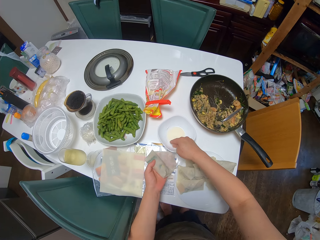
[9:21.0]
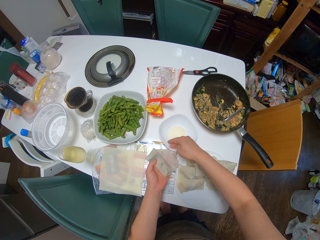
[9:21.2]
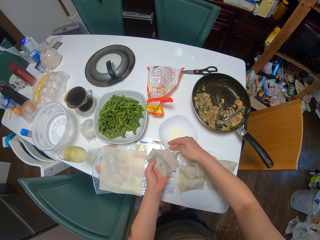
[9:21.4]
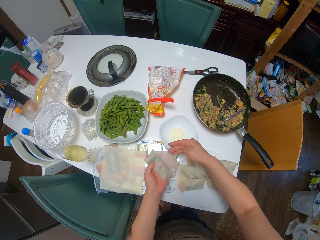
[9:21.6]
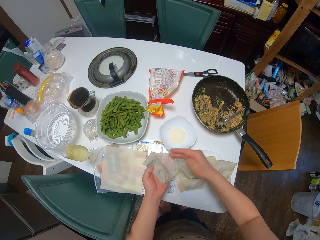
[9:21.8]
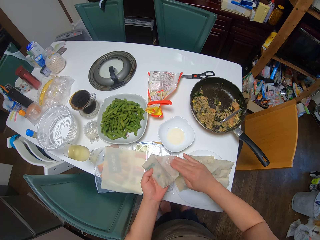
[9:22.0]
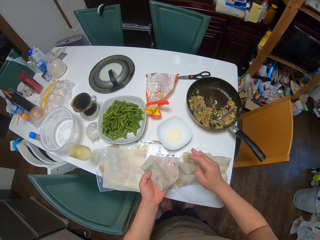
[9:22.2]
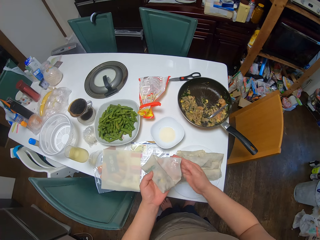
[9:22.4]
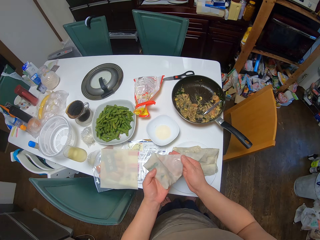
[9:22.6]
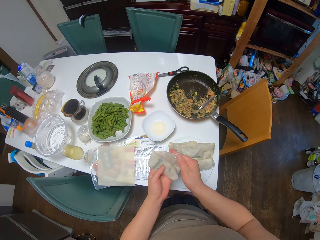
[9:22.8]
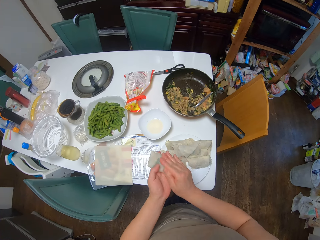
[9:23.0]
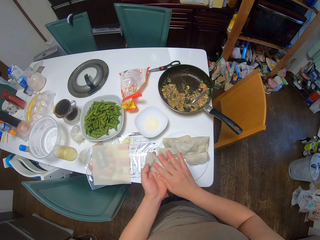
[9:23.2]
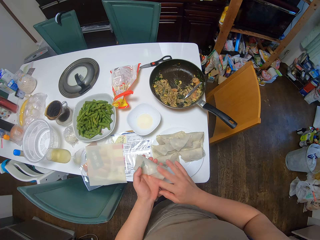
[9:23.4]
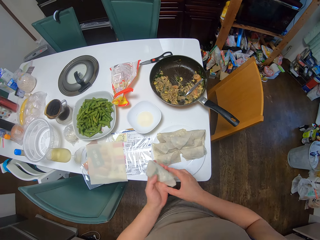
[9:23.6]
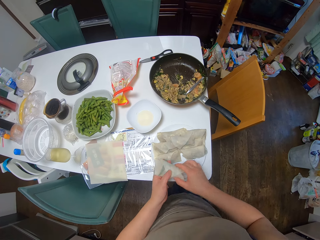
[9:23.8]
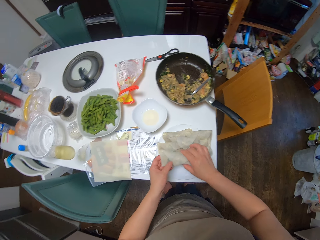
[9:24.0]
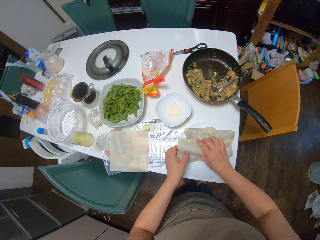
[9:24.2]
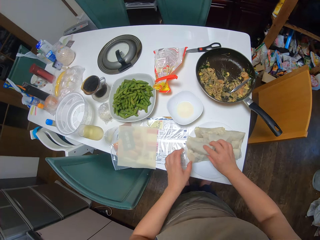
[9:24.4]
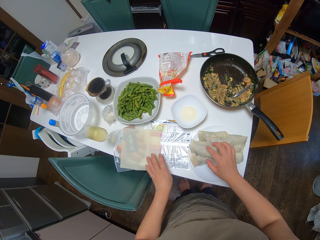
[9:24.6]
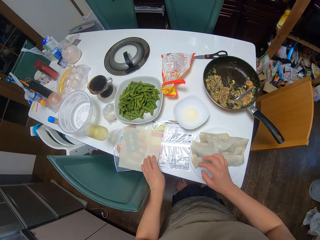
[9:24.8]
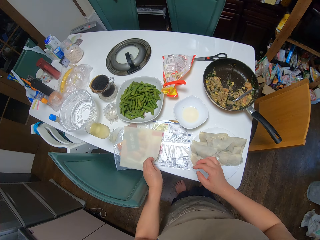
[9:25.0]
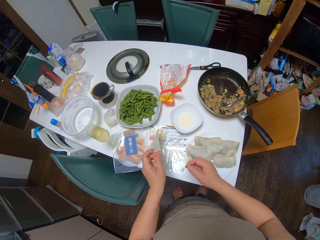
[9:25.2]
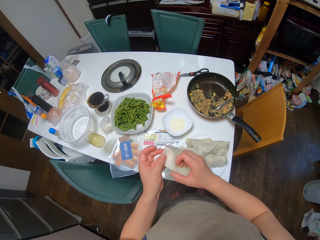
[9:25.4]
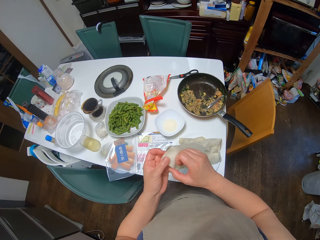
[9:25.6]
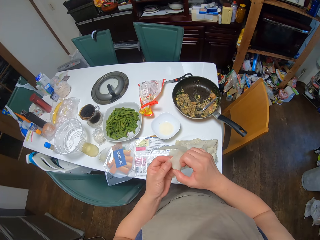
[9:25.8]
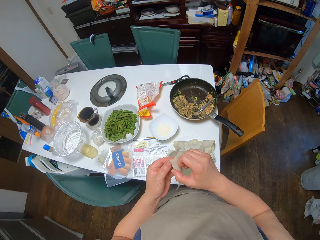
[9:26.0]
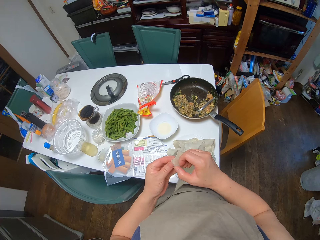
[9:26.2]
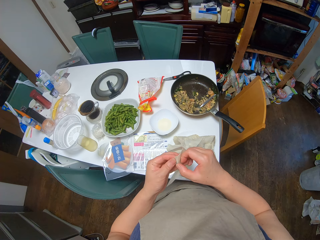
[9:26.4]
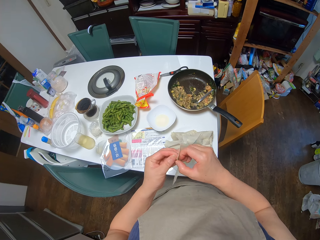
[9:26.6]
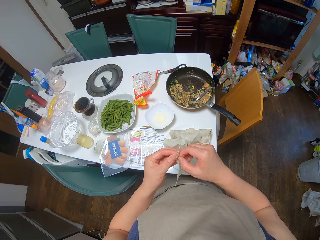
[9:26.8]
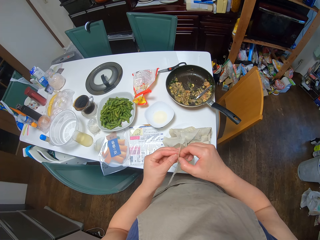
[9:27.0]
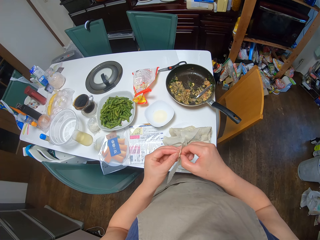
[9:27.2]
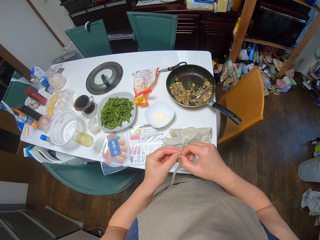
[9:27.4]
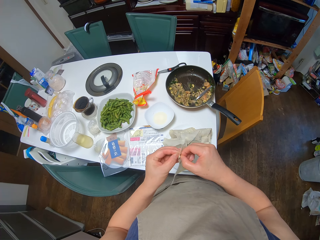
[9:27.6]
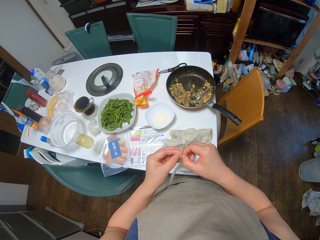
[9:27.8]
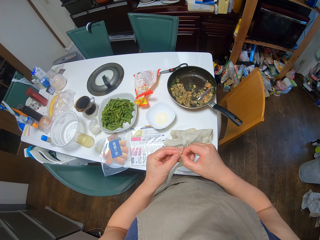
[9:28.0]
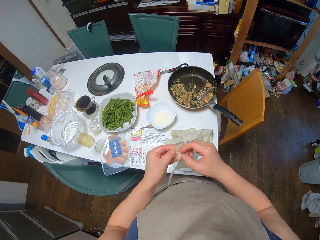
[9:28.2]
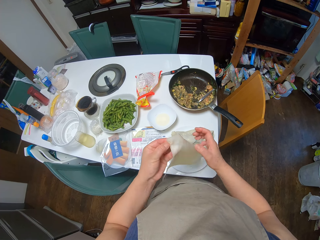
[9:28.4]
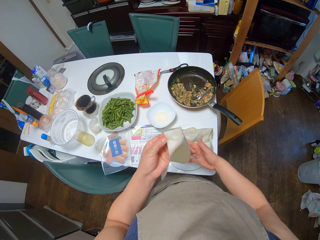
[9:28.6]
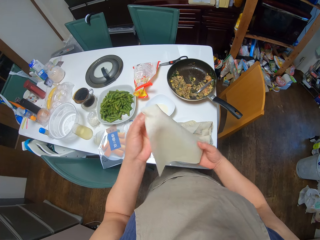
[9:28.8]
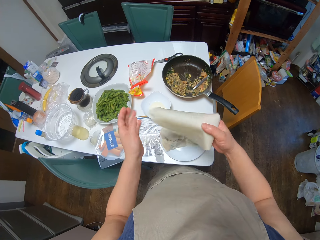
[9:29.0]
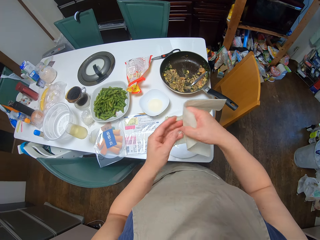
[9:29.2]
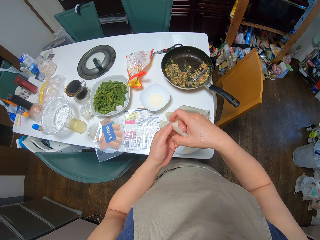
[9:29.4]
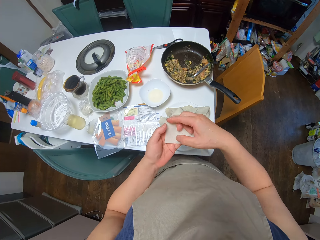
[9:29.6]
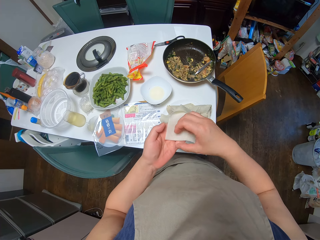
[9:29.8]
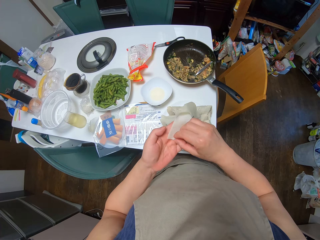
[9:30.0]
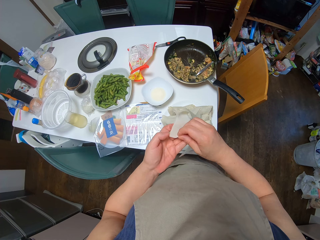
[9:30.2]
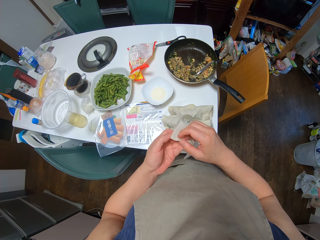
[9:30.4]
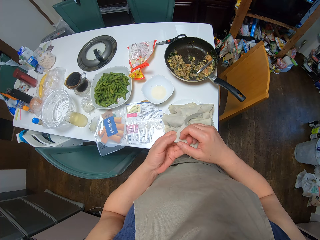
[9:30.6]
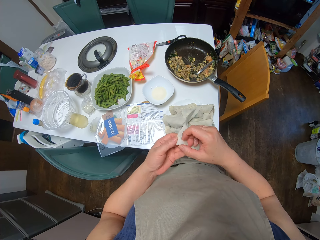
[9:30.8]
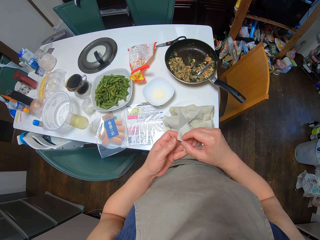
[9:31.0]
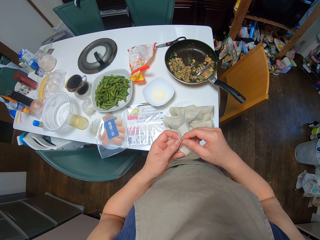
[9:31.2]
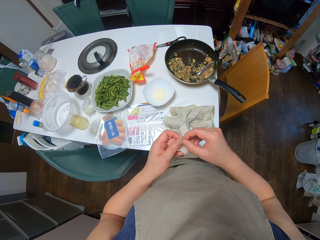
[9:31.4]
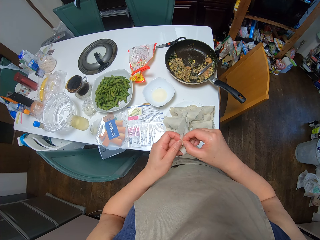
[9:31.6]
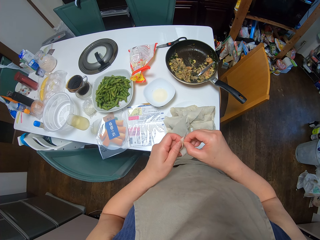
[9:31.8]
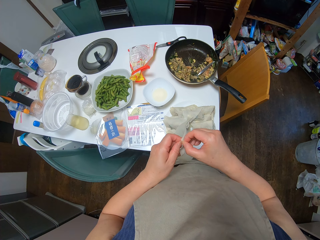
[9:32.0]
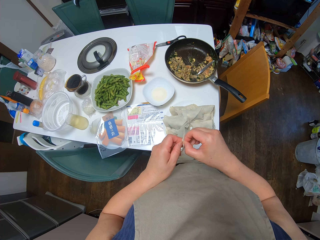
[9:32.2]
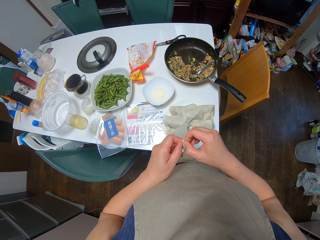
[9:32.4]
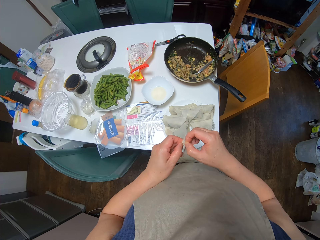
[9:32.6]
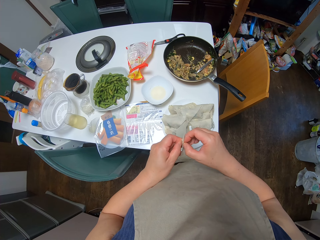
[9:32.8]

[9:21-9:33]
The camera wearer rubs the flour mix on the sheet. She seals the spring roll. She drops the spring roll on the plate. She picks some spring roll sheets from the table with her left hand. She pulls out one of the sheets. She opens a dough.

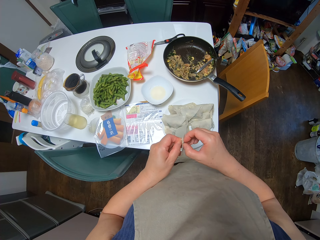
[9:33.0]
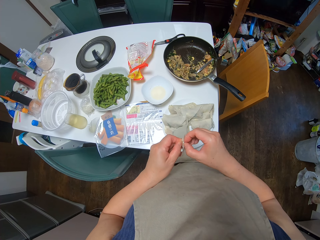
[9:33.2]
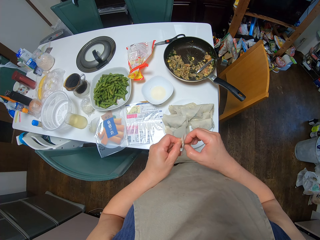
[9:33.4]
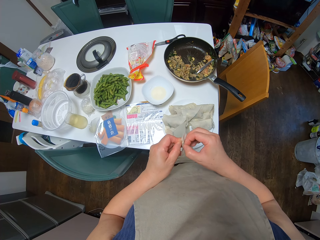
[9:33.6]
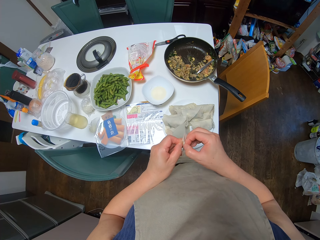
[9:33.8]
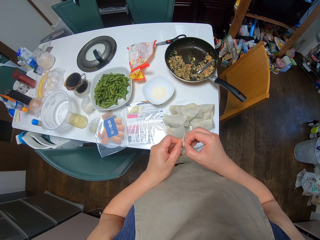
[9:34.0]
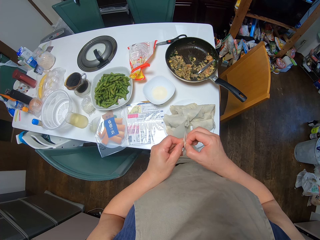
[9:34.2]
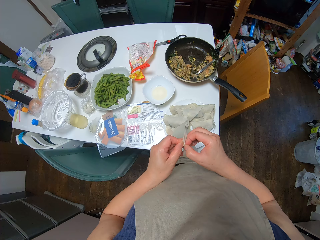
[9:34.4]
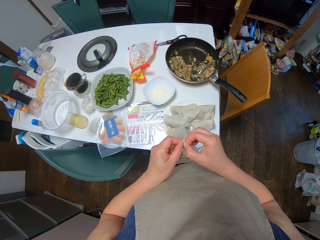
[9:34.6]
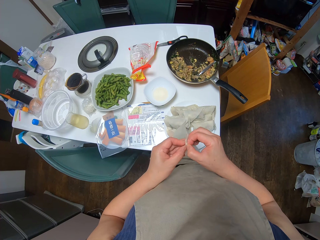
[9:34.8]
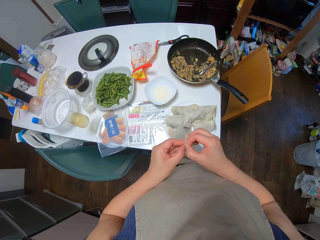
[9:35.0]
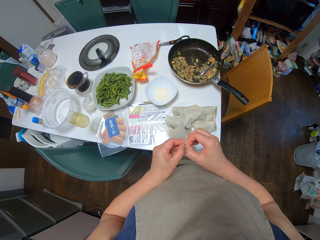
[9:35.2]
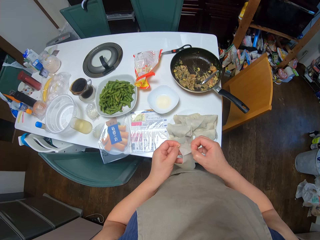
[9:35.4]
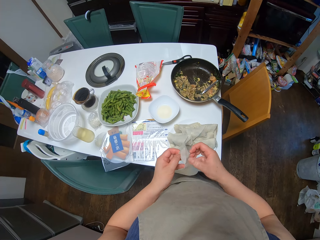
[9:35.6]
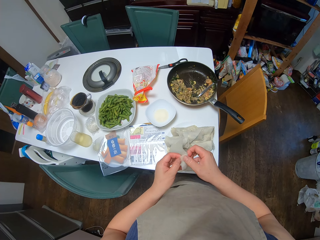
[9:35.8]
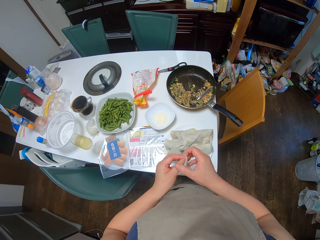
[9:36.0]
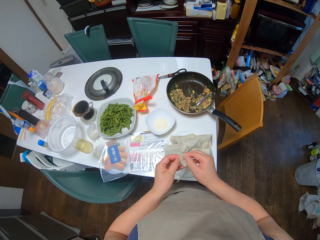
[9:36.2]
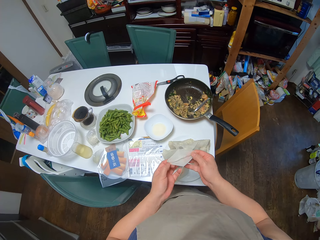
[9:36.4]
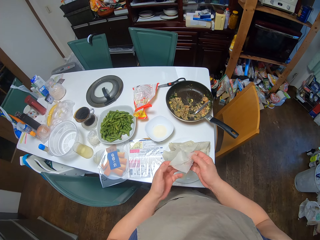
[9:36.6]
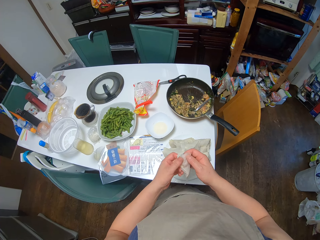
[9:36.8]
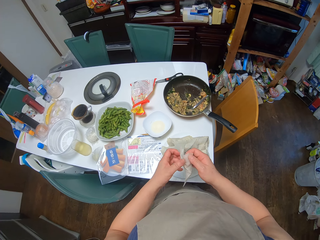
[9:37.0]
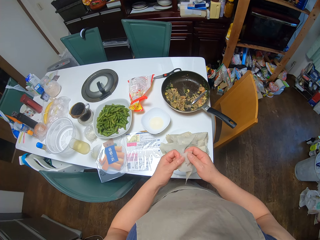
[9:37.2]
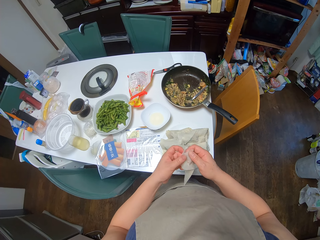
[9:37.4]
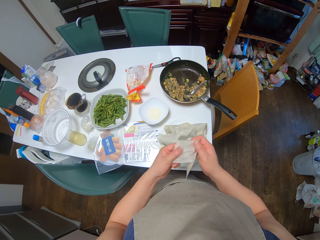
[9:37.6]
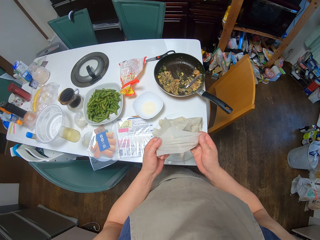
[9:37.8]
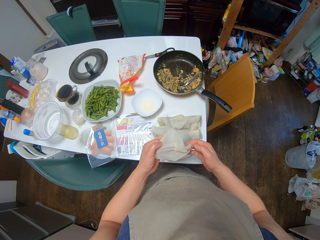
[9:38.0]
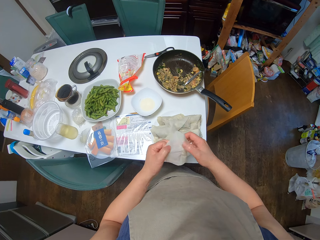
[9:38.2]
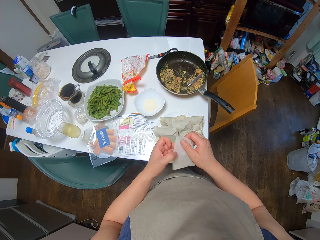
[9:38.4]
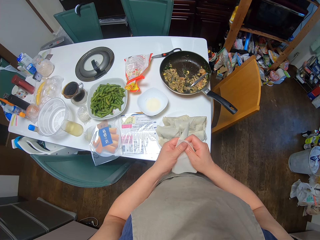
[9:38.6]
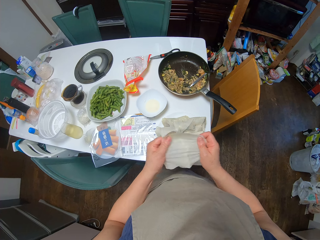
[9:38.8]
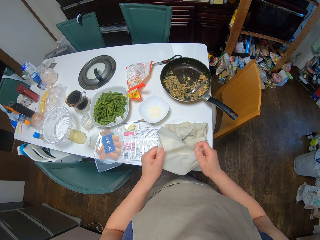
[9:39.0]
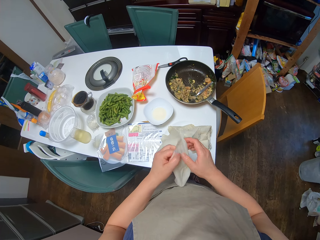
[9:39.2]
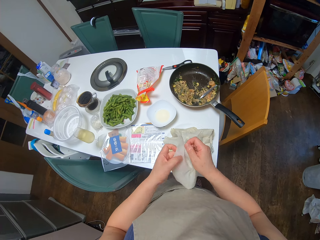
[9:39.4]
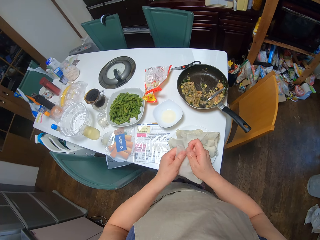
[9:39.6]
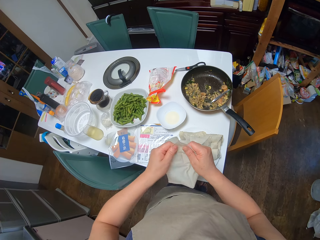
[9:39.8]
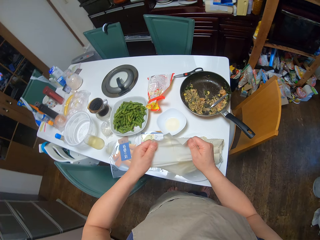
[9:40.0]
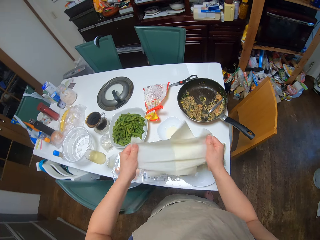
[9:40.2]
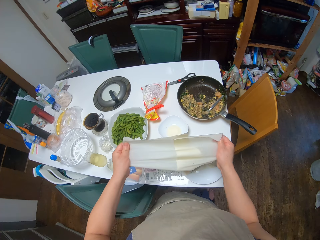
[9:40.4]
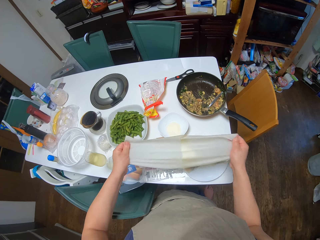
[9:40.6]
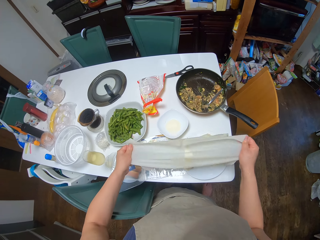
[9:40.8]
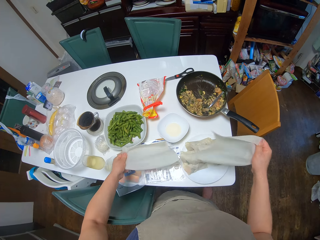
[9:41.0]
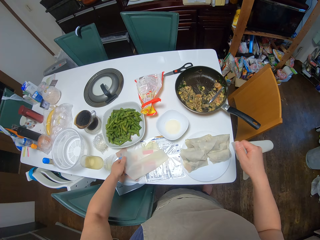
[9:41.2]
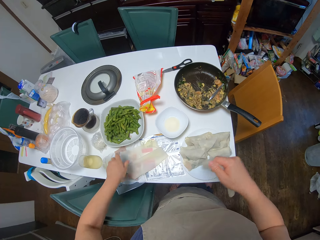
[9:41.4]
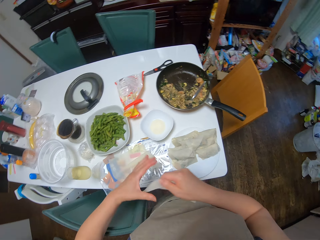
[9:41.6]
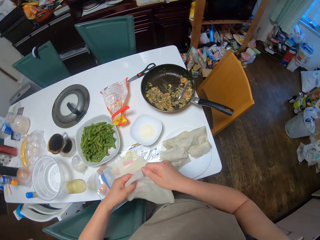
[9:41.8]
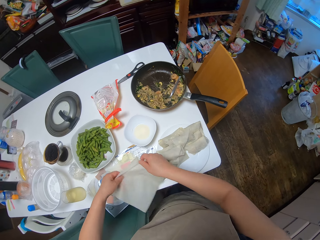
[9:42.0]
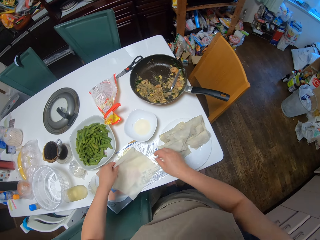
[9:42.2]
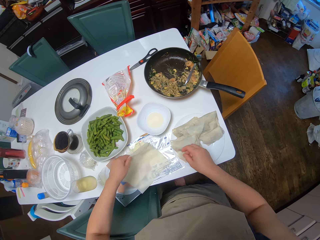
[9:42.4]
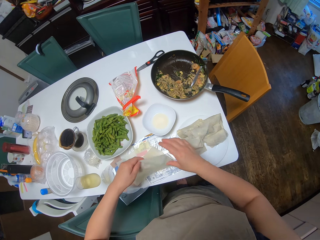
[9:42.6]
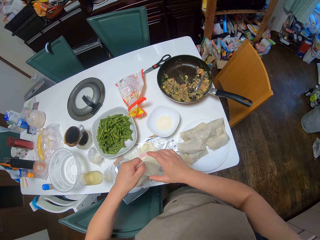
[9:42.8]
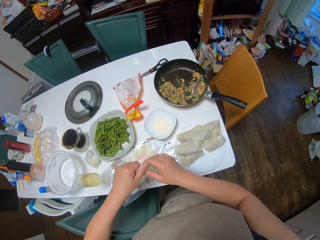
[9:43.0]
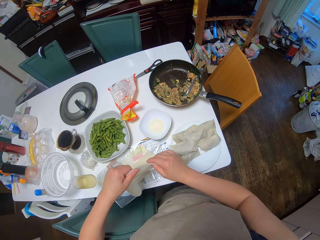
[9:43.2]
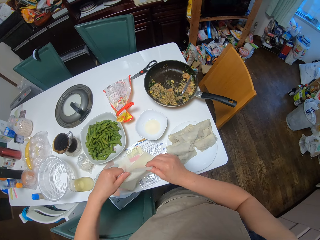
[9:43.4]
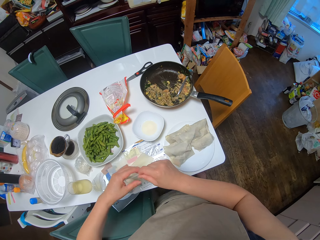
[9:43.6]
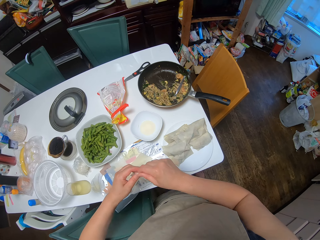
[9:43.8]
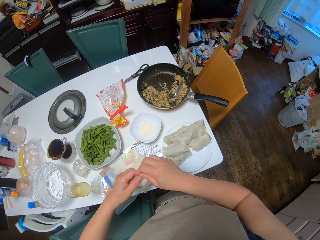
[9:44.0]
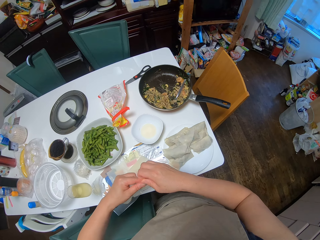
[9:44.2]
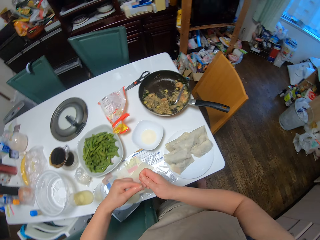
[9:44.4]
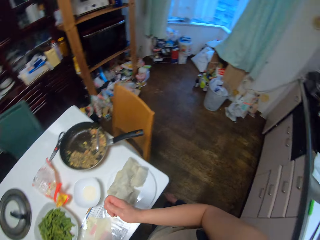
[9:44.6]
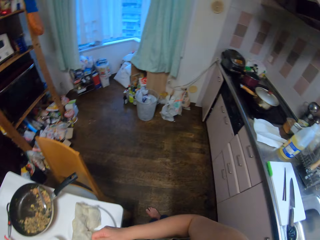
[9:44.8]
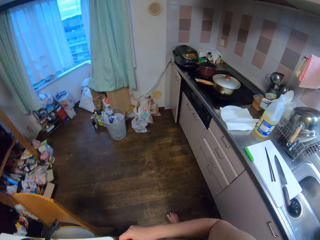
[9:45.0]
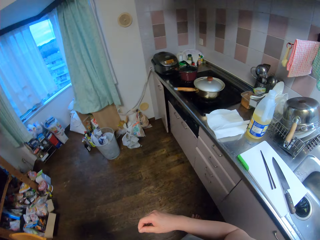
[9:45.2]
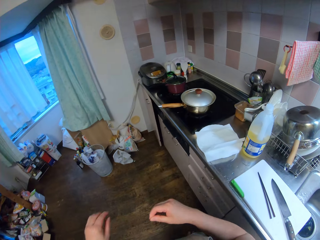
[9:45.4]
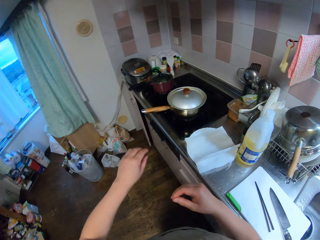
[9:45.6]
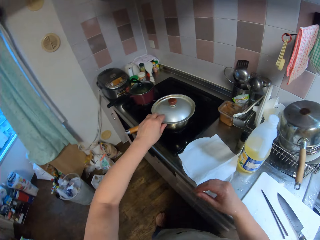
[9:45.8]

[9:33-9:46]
The camera wearer drops the spring roll sheet on the table. She drops the spring roll sheet on the table again. She picks the spring roll sheet from the table. She tears a part of the sheet with her hands. She drops the spring roll sheet on the table.
